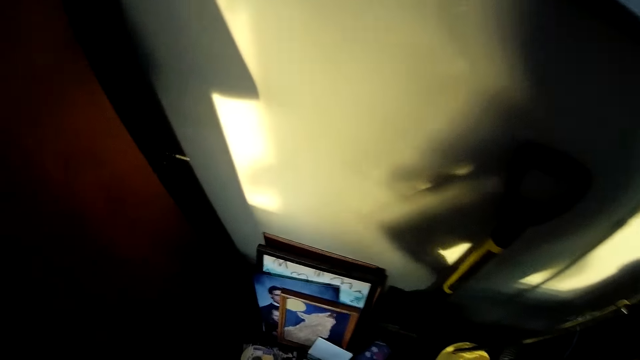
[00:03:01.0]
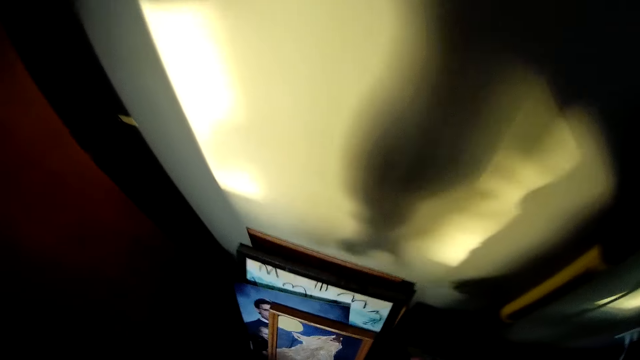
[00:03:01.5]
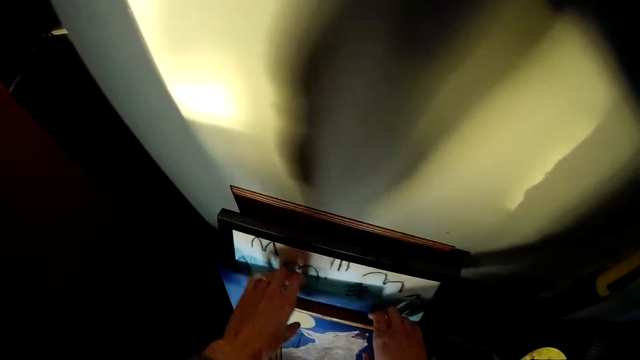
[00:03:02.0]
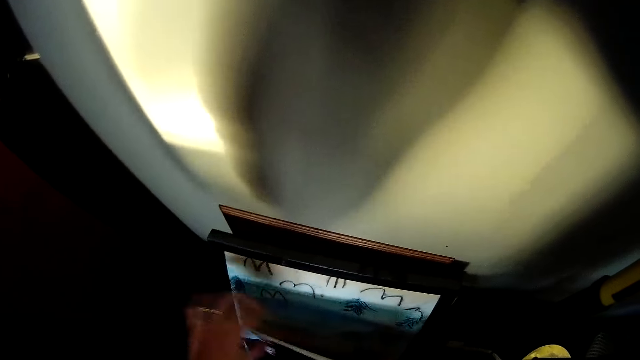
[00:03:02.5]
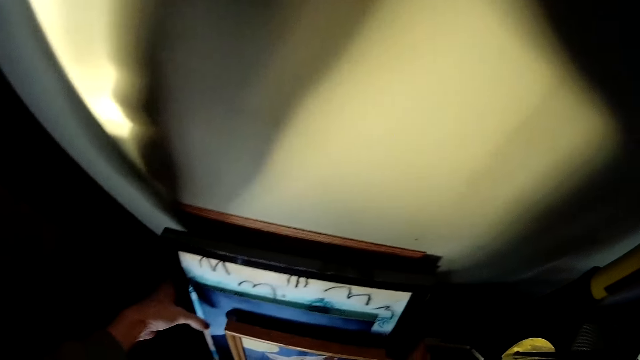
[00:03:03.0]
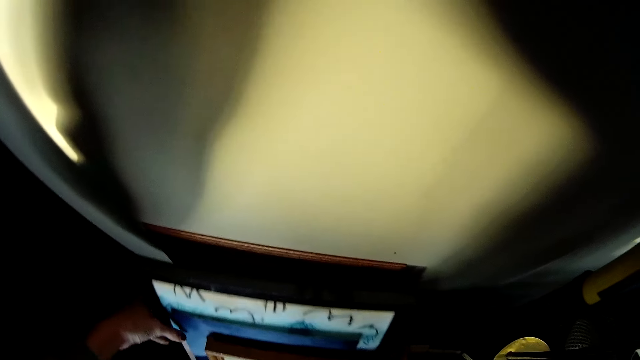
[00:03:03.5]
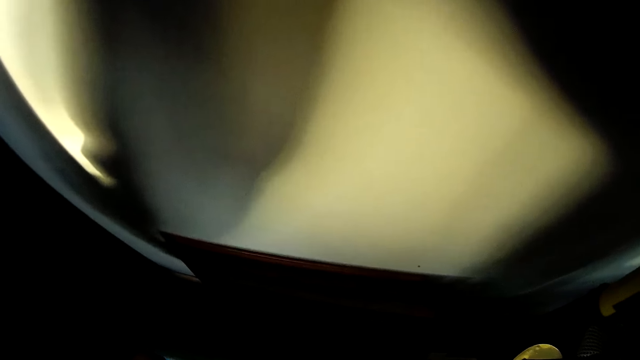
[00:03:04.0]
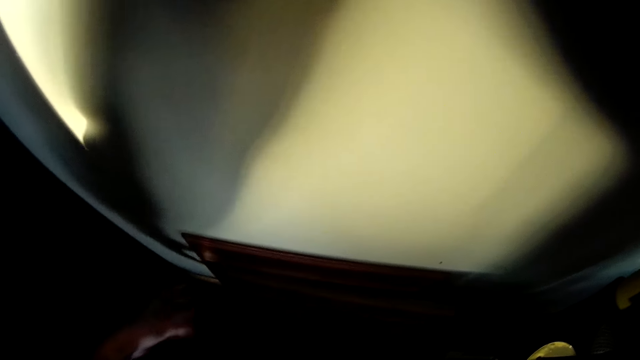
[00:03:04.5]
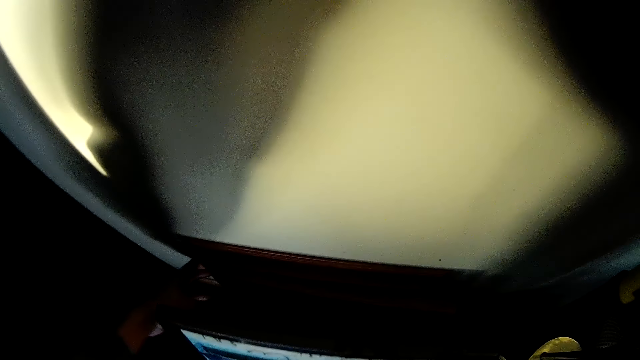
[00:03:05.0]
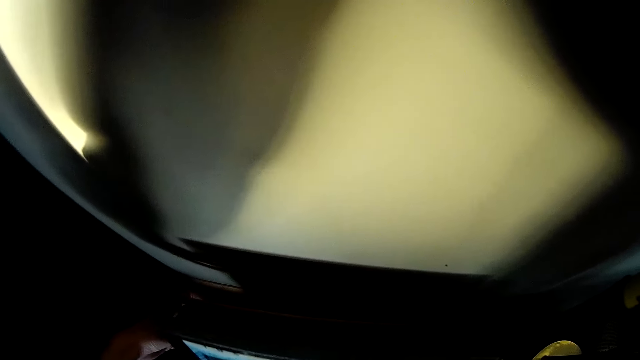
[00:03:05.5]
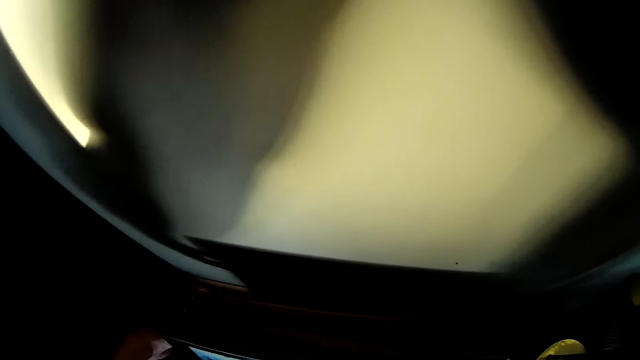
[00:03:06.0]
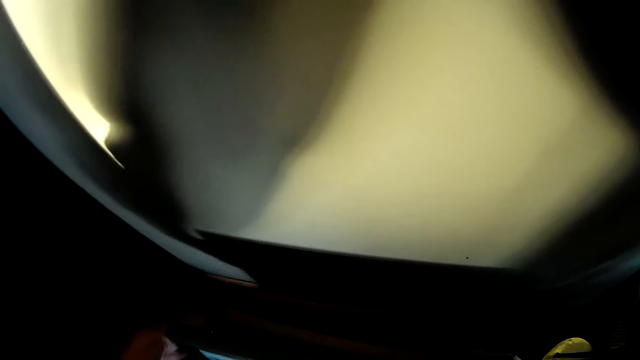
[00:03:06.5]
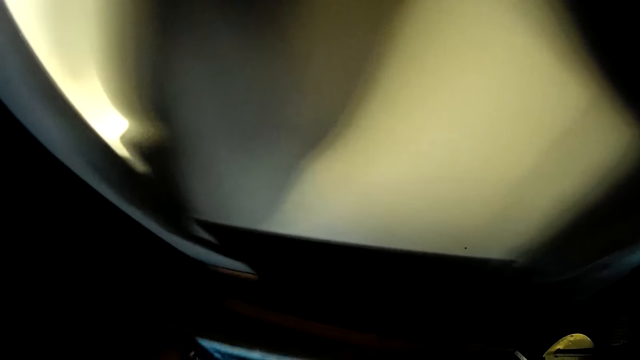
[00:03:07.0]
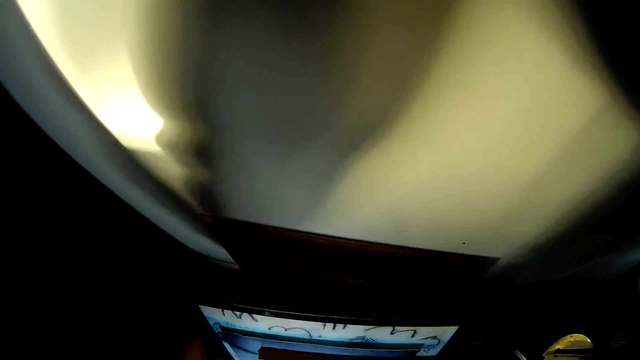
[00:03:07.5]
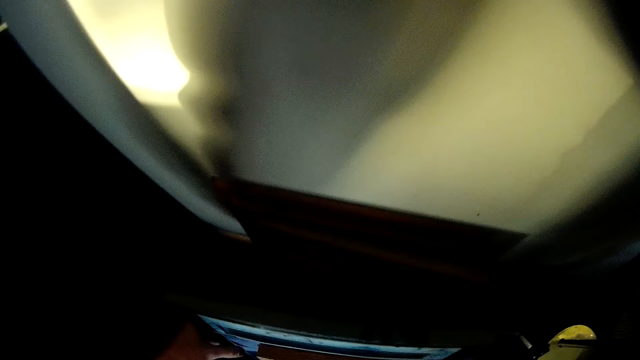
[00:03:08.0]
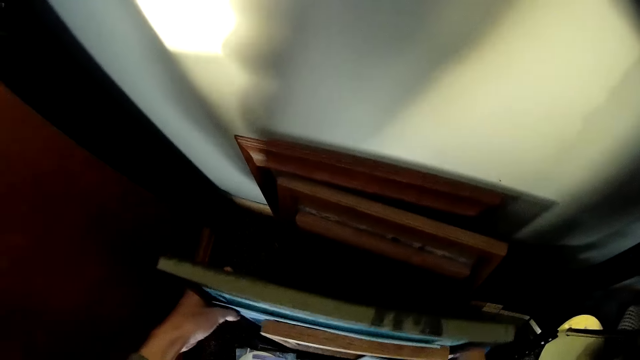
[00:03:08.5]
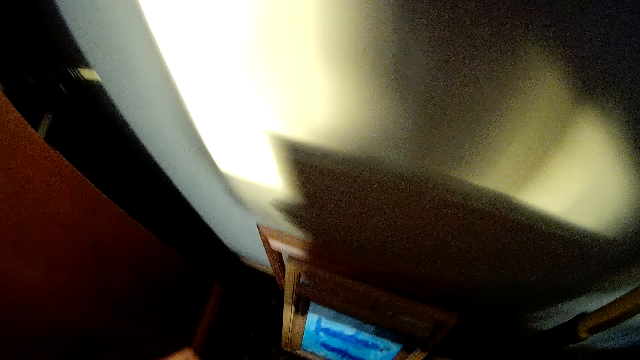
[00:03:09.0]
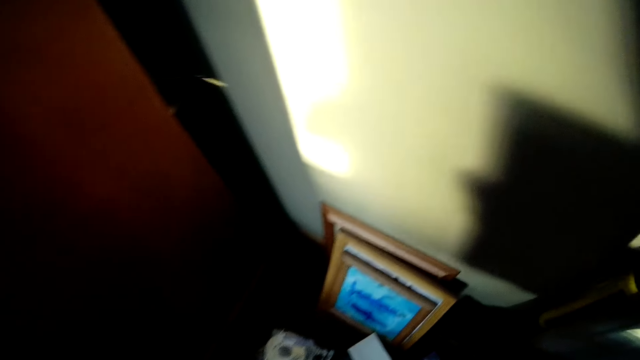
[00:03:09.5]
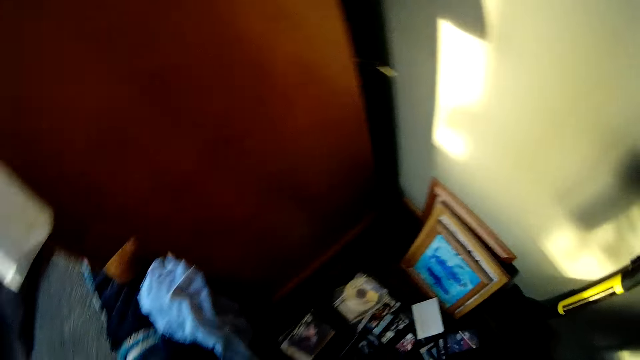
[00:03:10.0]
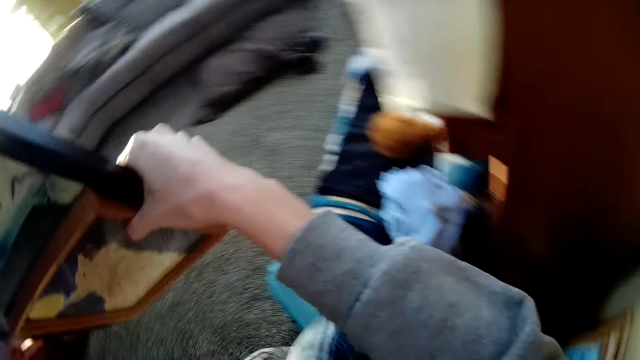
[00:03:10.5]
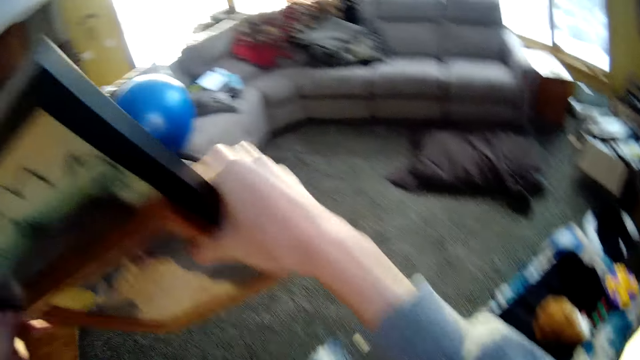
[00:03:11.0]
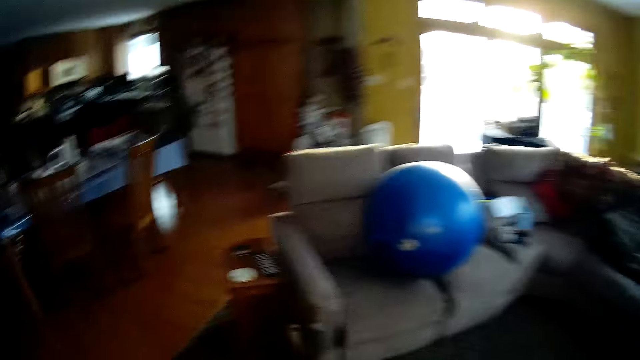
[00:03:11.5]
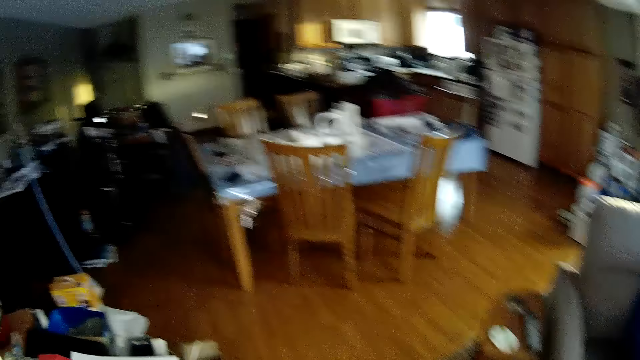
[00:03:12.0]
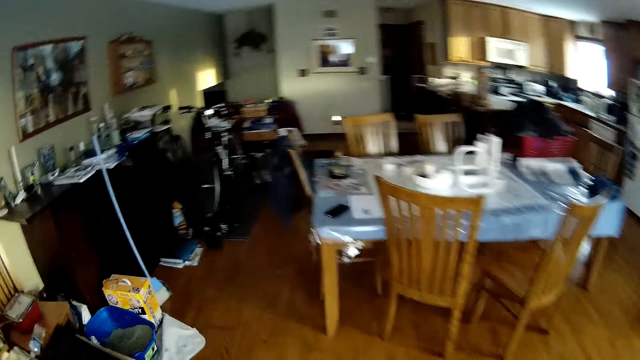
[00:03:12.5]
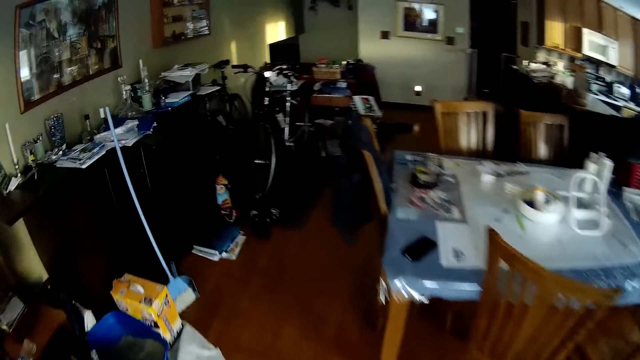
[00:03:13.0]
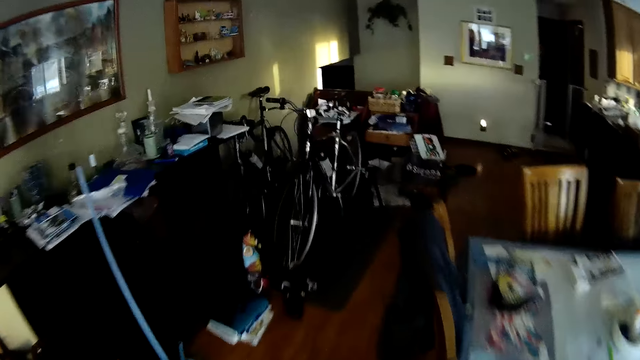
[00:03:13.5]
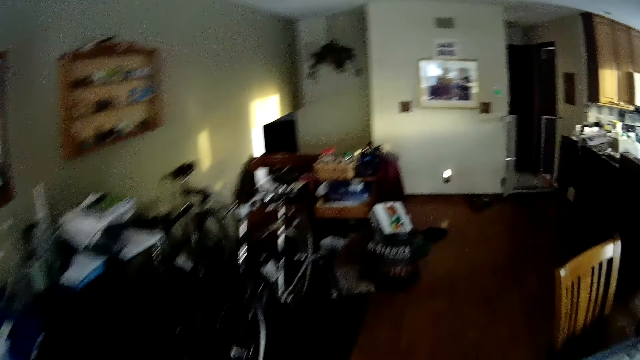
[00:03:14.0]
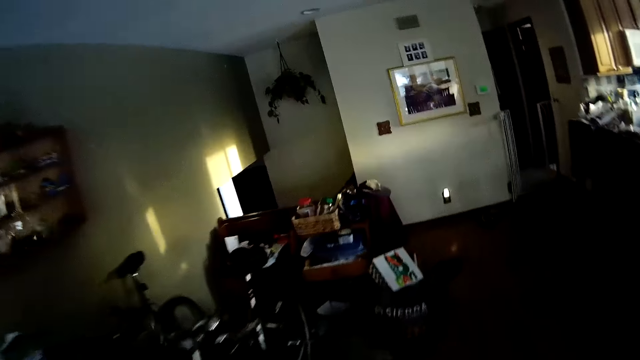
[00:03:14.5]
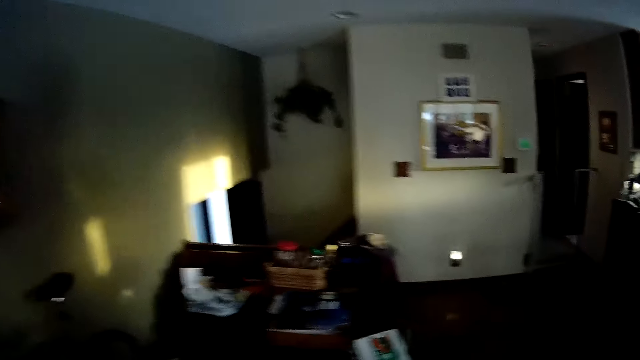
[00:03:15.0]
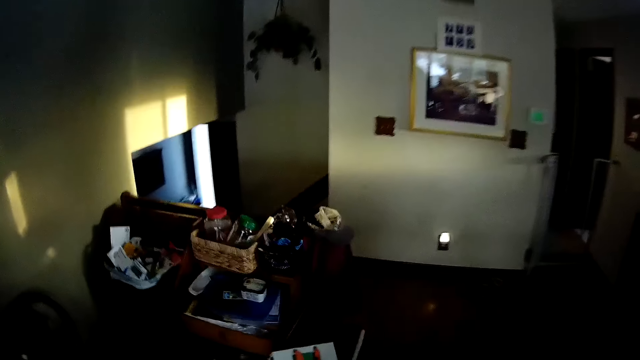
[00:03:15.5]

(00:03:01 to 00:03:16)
The camera wearer picks up some photo frames on the floor. They hold the photo frames. They turn around, walk around, and walk to the study room.

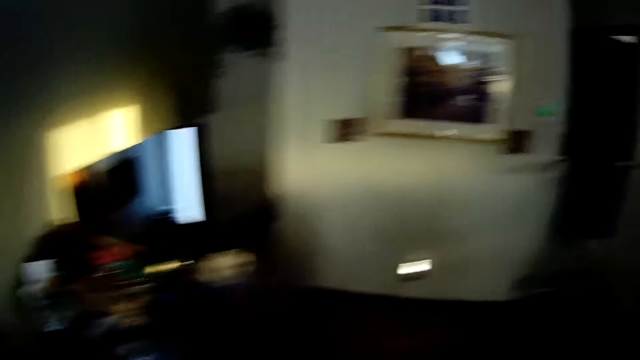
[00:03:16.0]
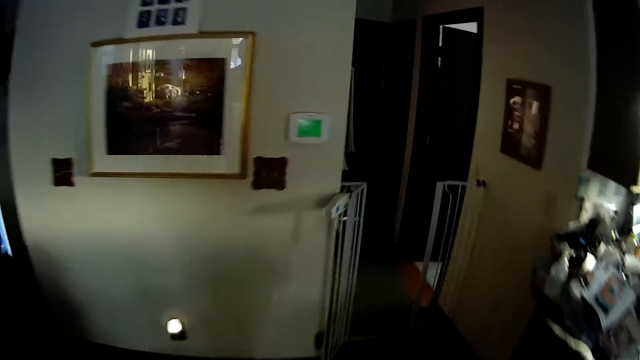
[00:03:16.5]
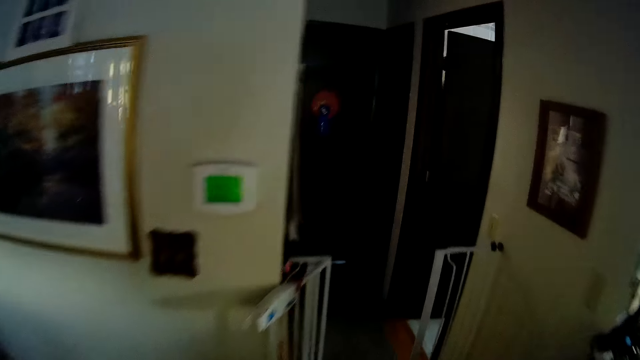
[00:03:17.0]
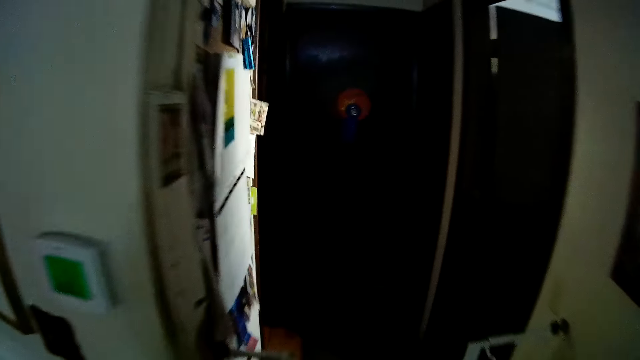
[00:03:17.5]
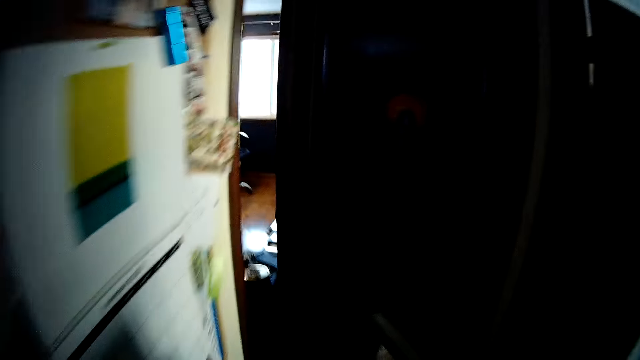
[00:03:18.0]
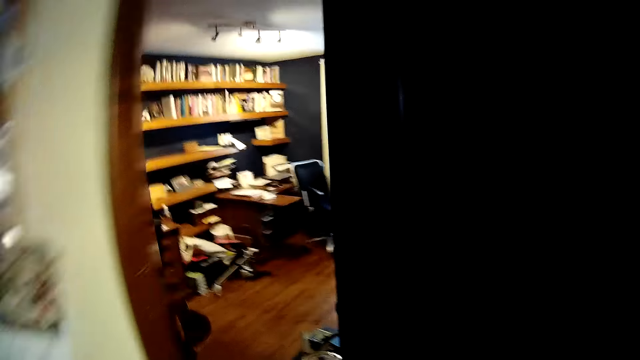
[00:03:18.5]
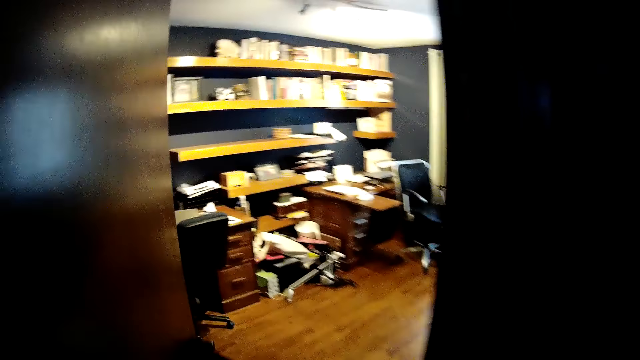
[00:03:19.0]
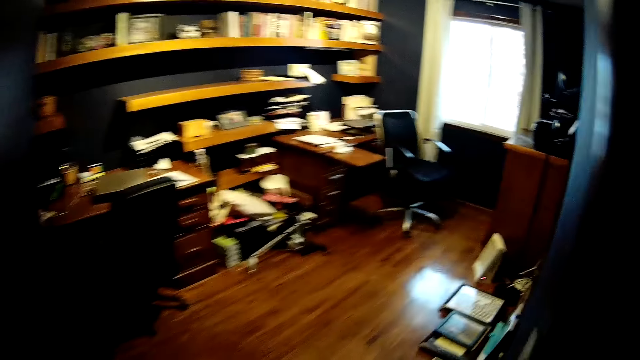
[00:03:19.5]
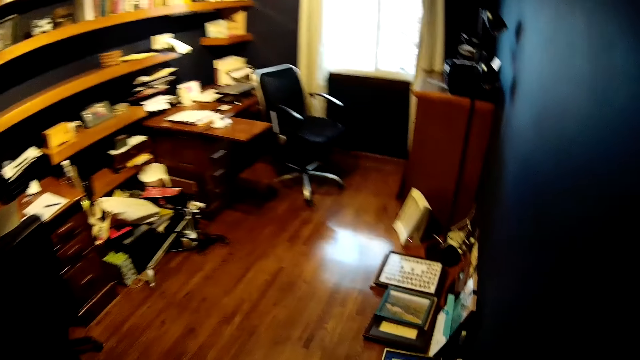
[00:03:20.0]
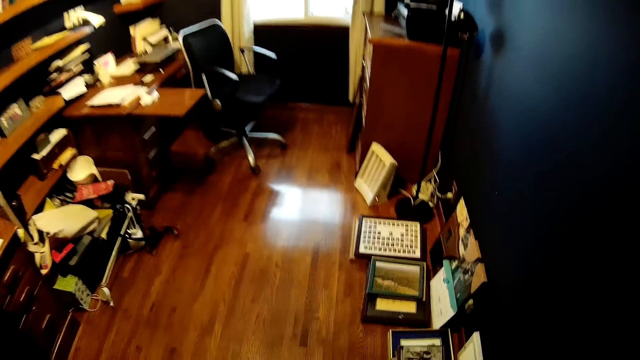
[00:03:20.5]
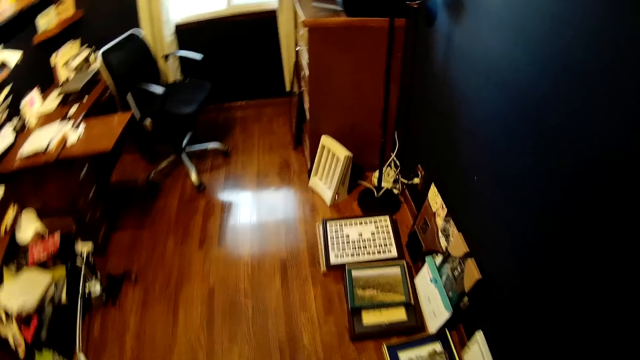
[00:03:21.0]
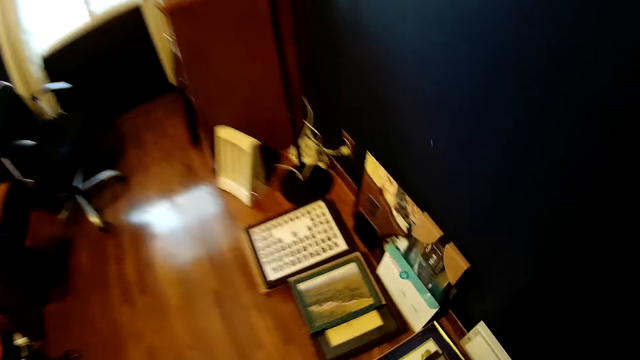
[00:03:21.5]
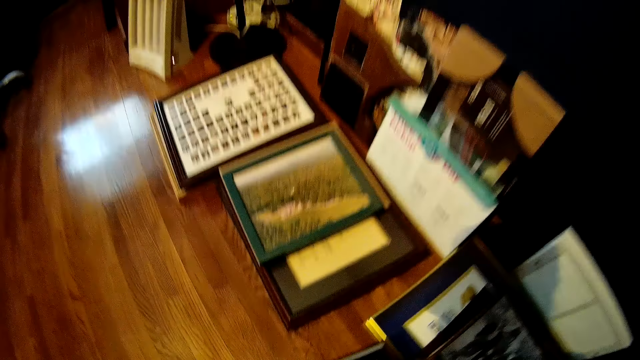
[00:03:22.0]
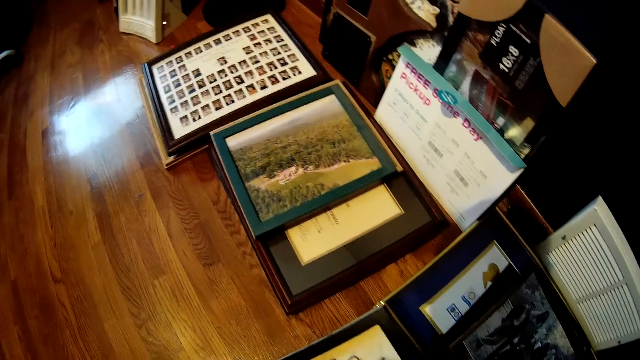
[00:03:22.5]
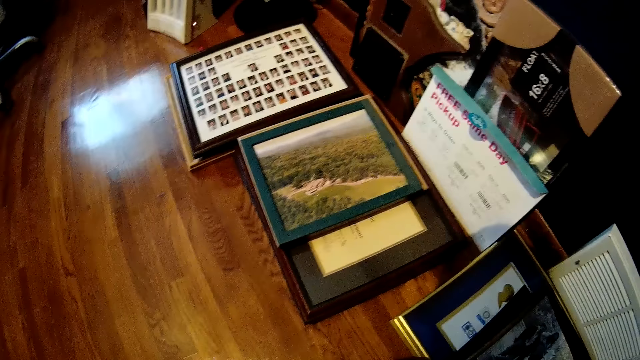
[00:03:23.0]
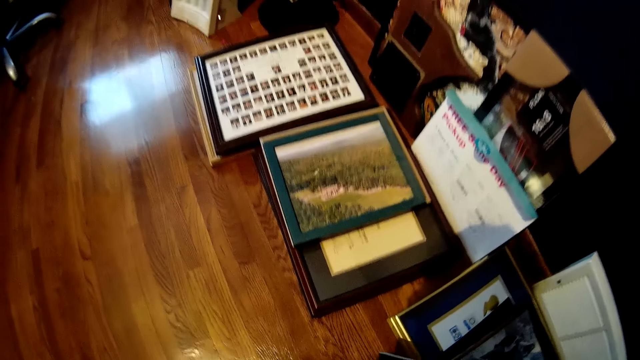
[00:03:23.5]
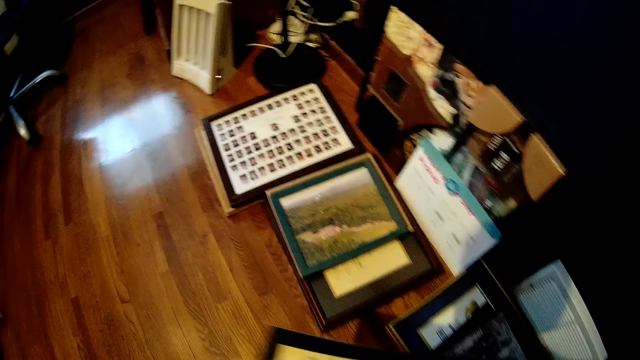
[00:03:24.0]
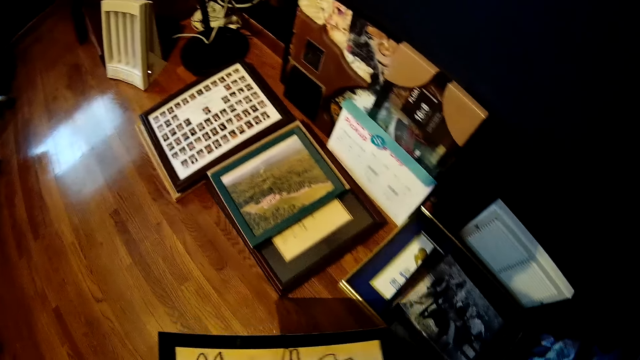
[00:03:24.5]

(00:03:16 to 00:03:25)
The camera wearer walks in a room. They walk around the room, bend down, and put the photo frames on the floor.
